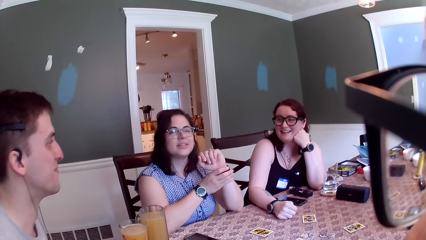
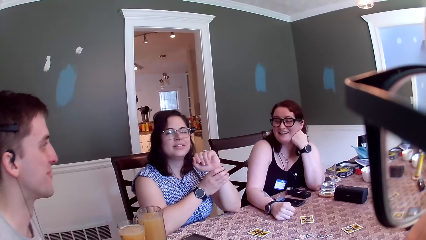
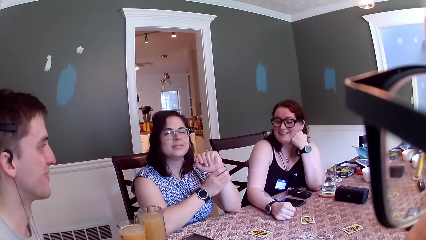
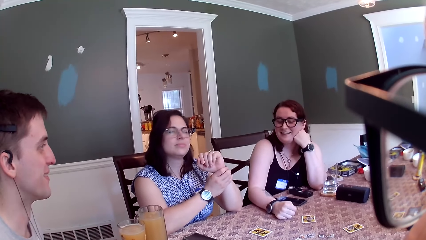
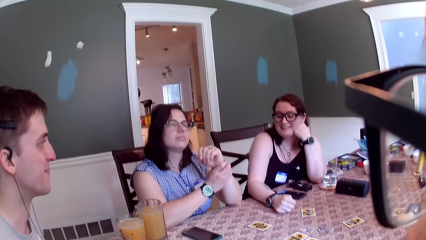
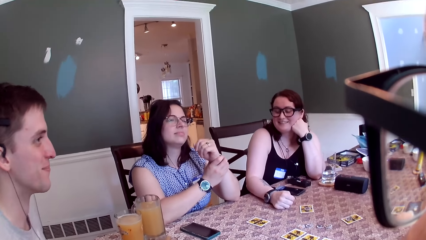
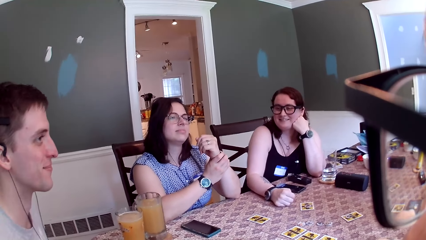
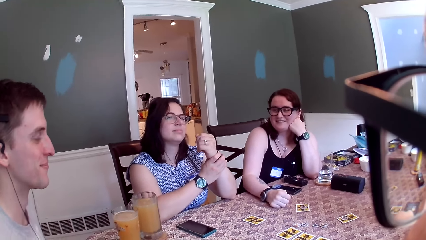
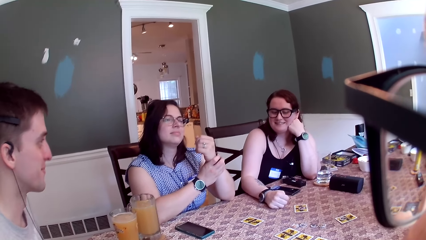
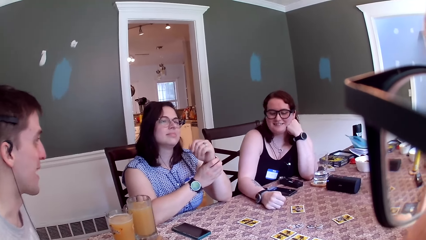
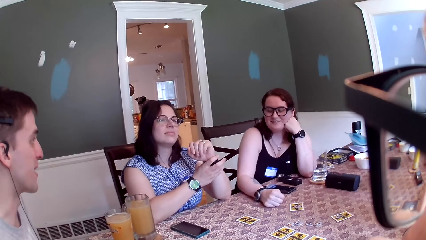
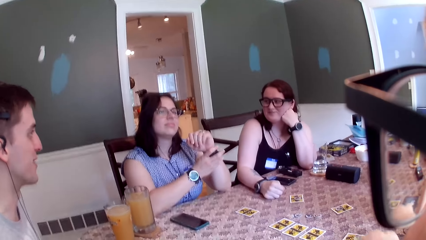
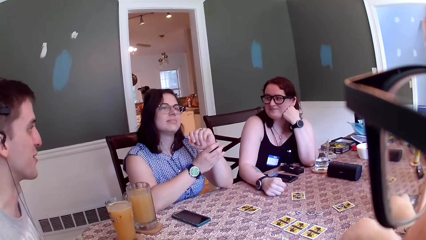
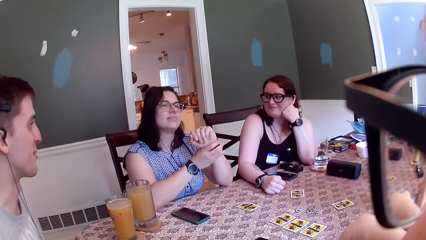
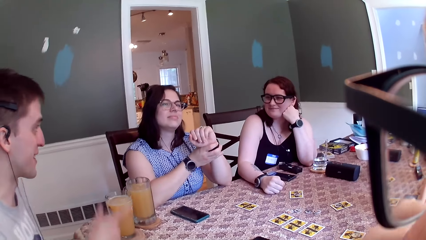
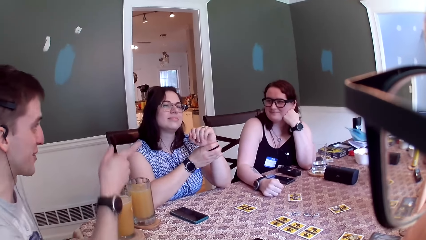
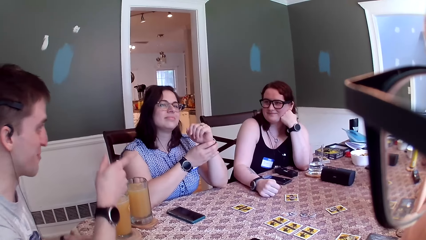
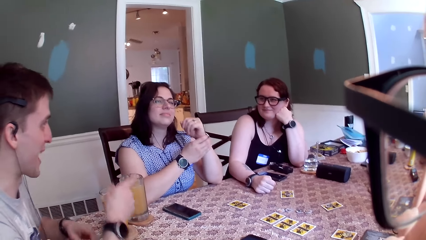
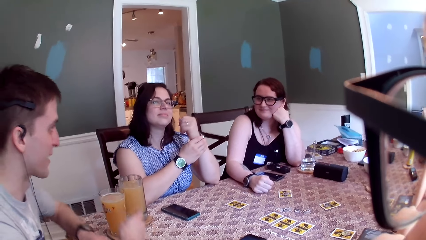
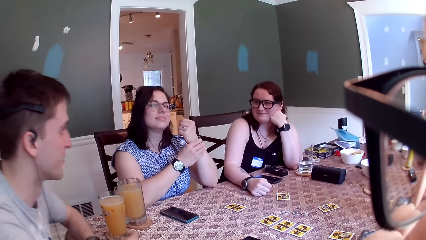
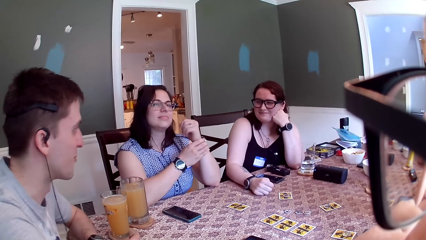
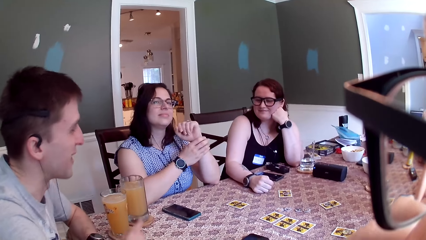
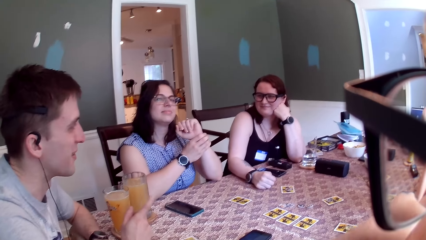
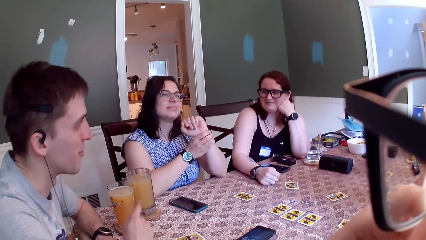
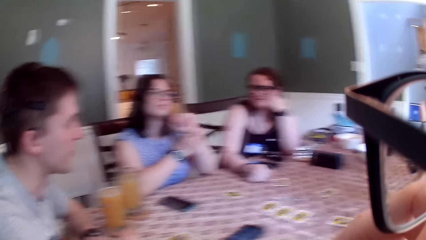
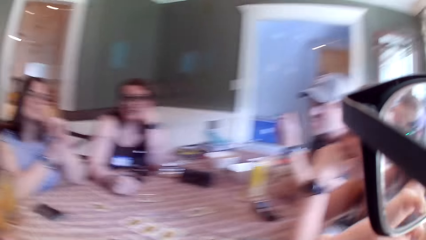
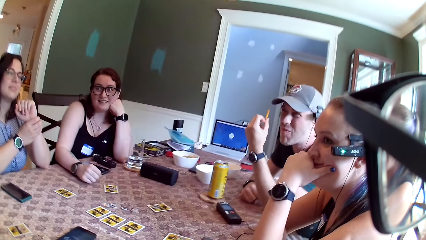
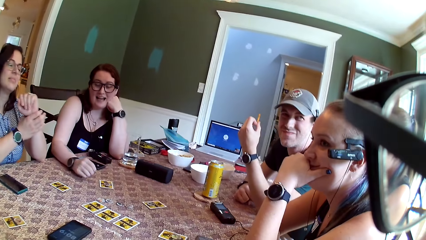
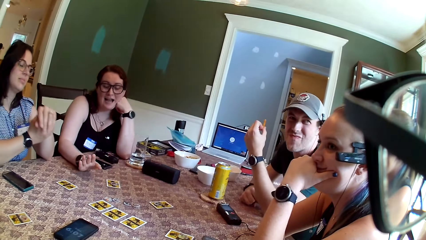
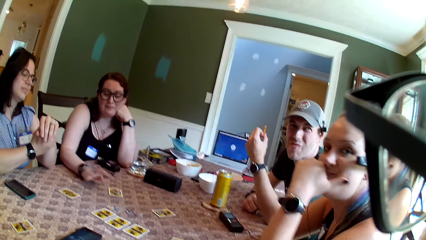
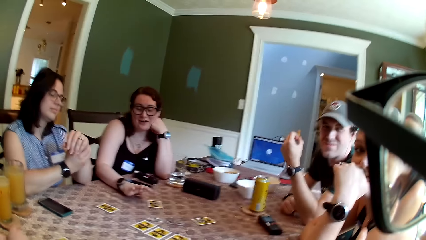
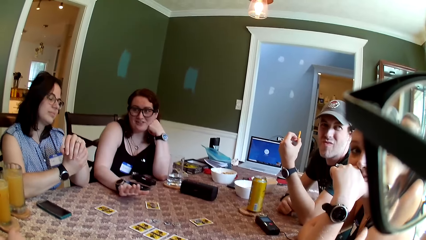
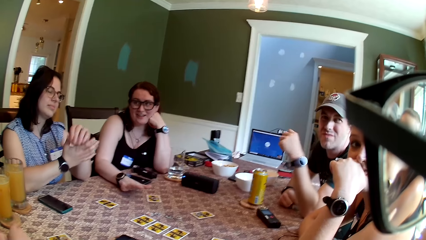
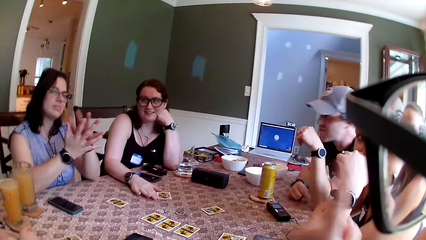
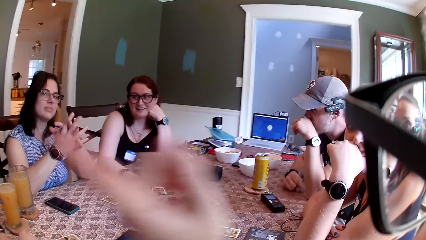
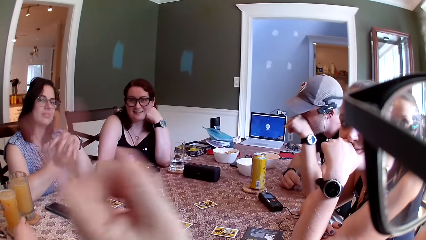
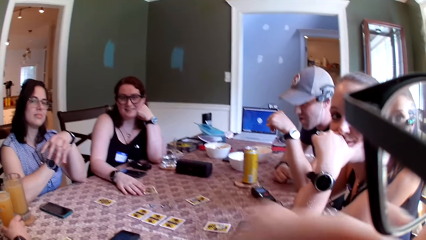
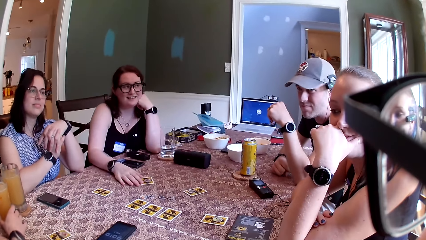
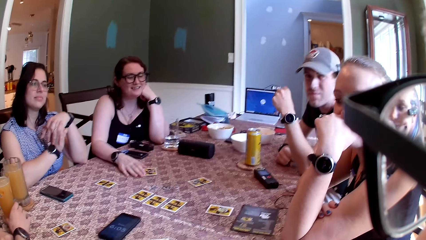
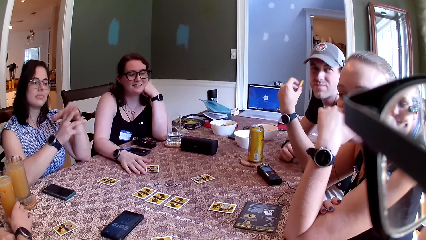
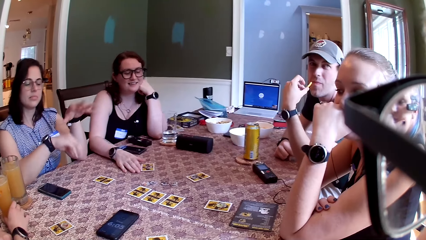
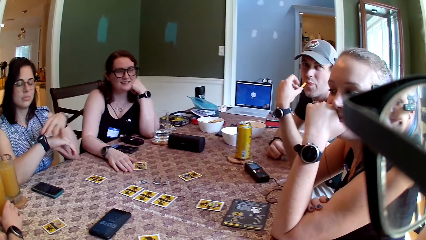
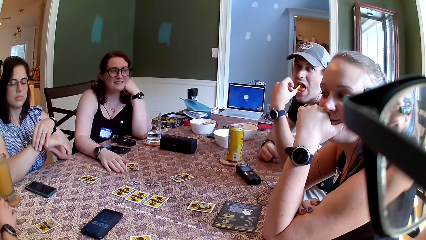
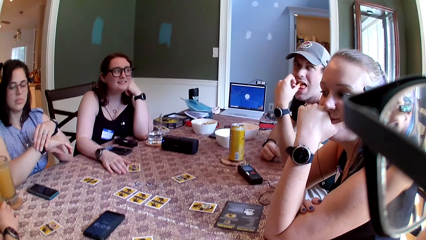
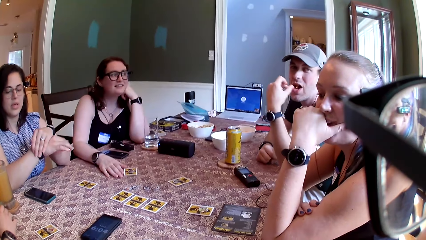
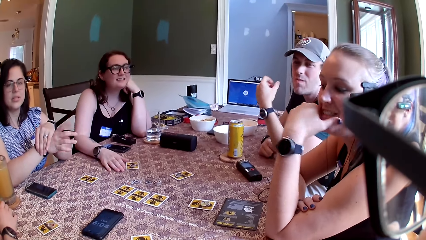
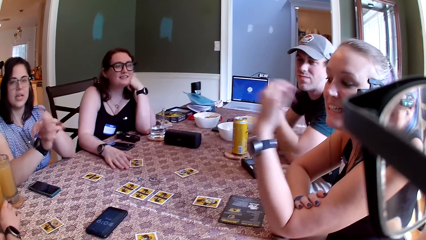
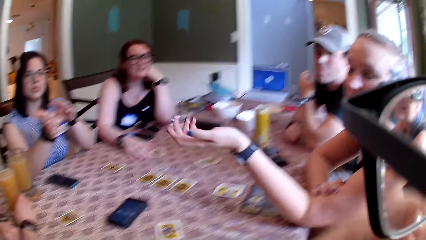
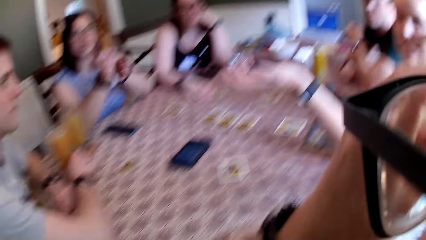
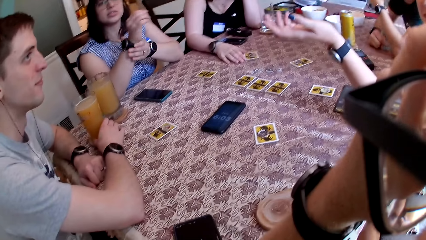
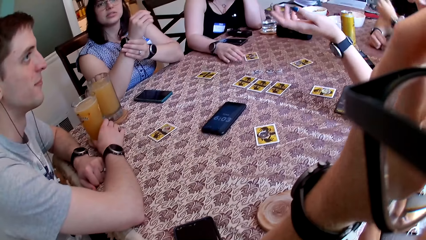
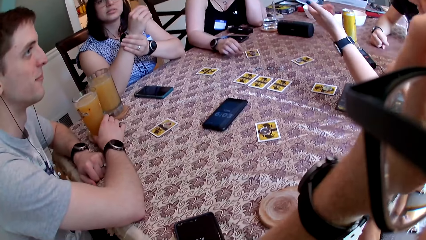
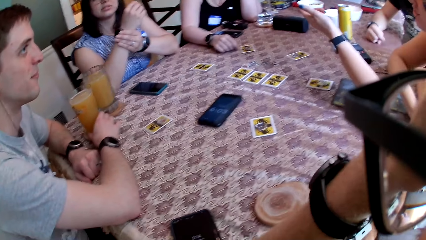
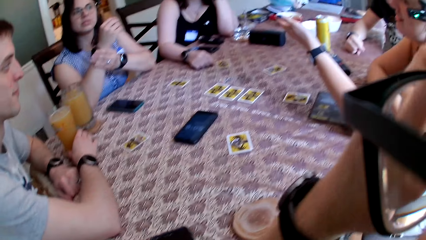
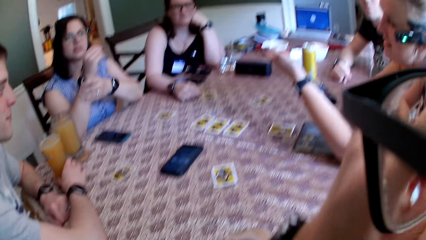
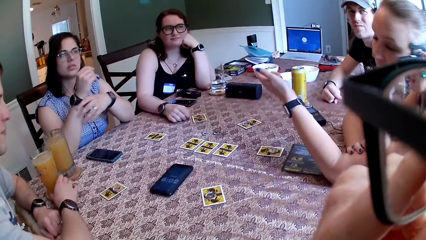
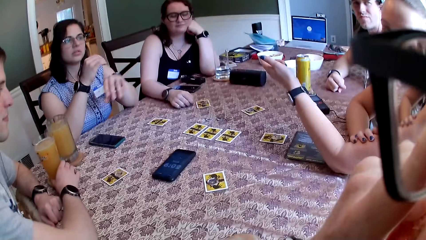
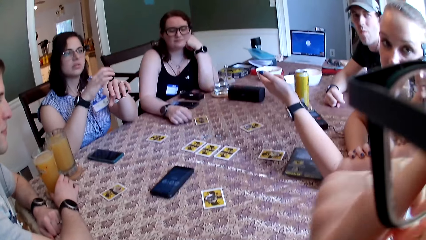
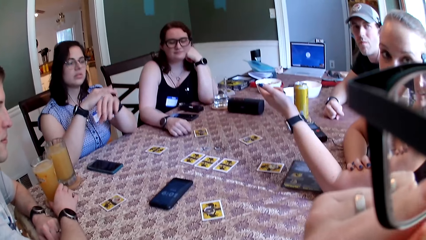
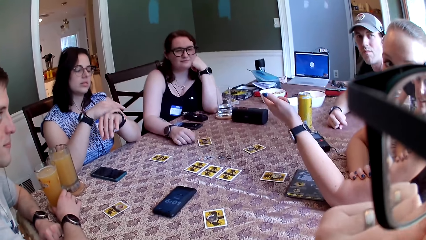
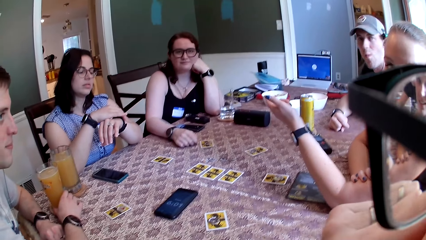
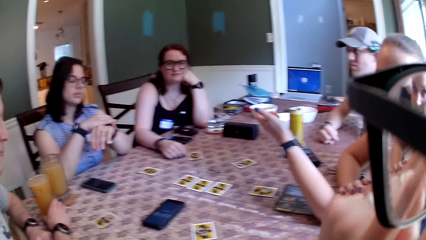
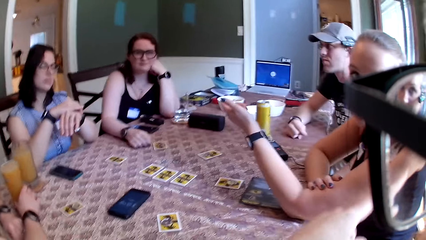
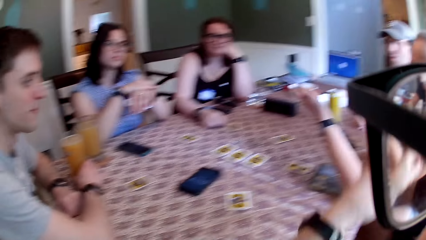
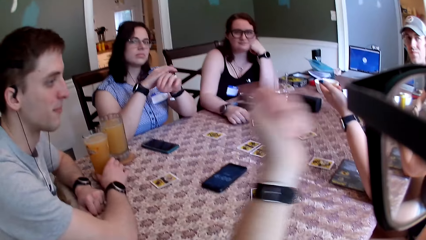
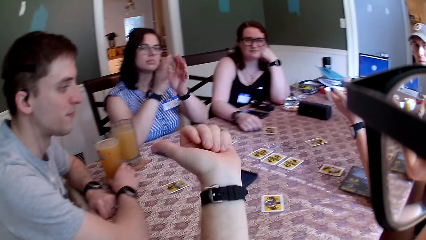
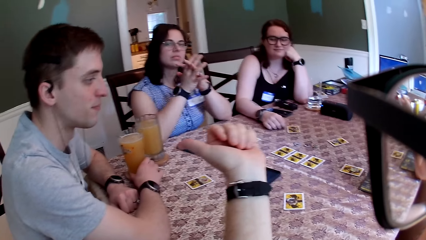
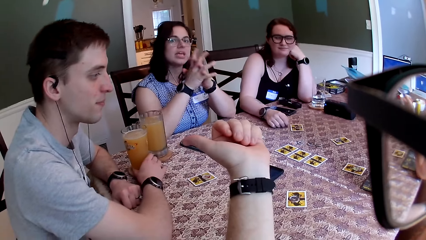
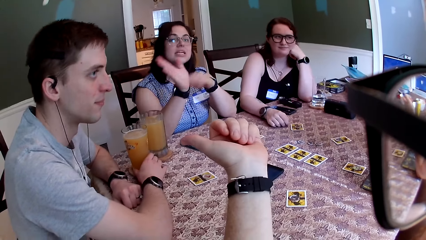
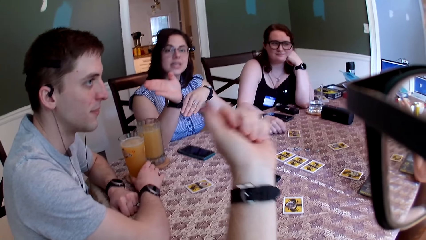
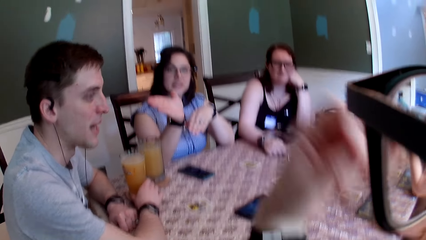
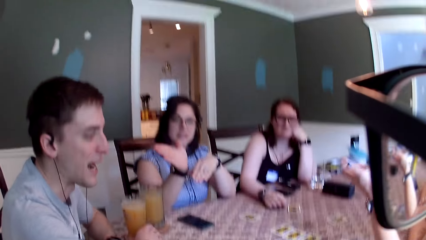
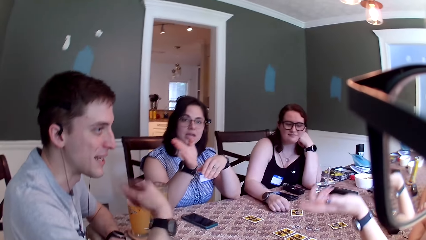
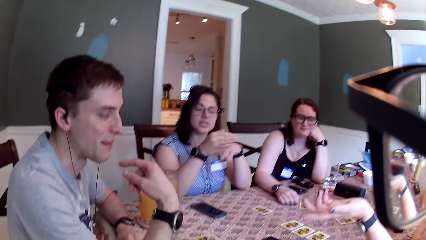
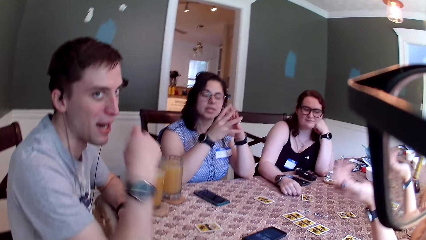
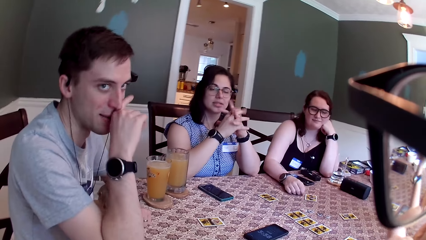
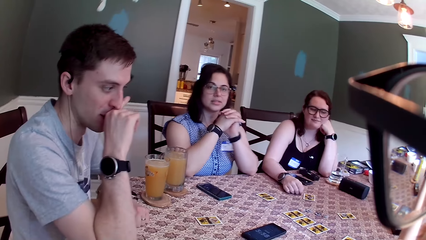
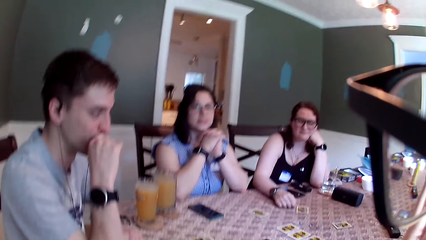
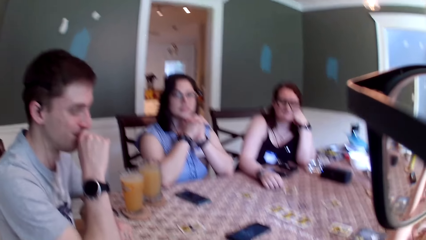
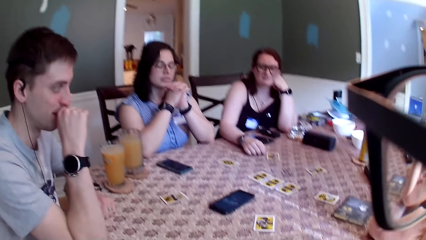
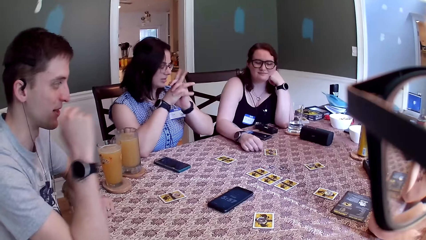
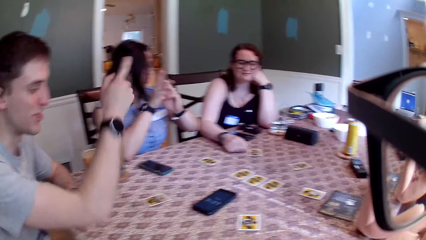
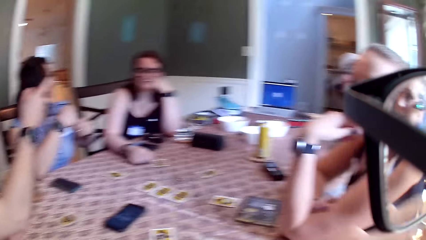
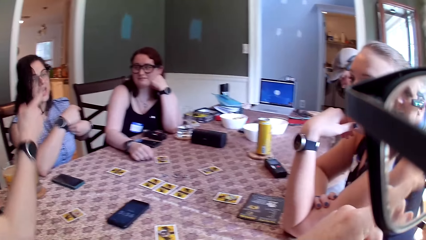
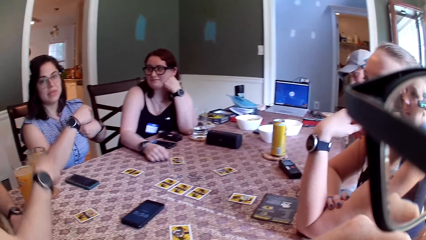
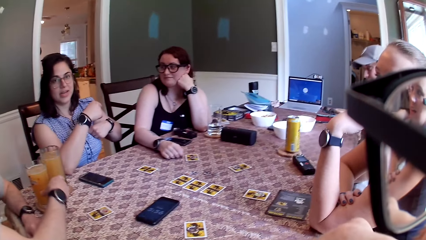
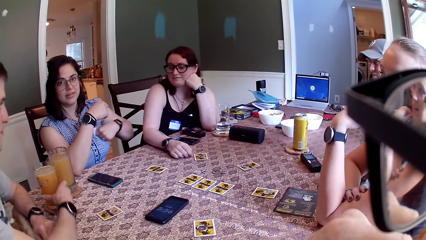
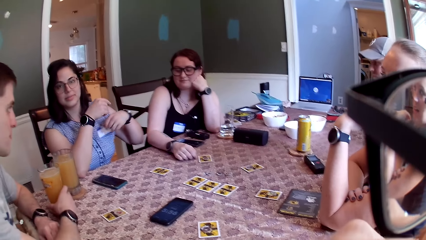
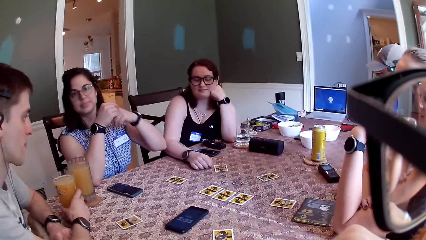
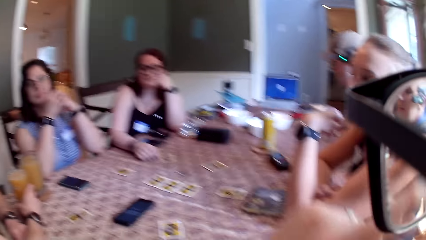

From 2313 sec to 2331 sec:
A man points at a woman with his right hand. The camera wearer looks around. The woman gesticulates with her right hand on the table. Another woman gesticulates with both of her hands. The camera wearer points at the man with his left hand. A third woman points at the man with her left hand. The second woman adjusts a wristwatch on her right hand with her left hand. The third woman points at the first woman with her left hand. The camera wearer raises his hand up. He points at the third woman with his left hand, points at the man with his right hand, and looks around. The second woman couples her hands together. The second woman points at the man with her right hand. The man swipes his nose with his left hand and points at the first woman. The second woman adjusts a sticker on her chest with her left hand and points at the first woman with her right hand.
